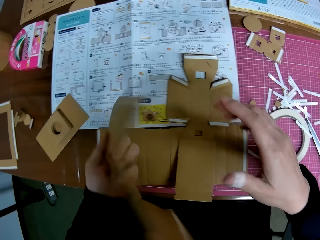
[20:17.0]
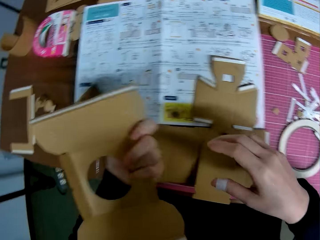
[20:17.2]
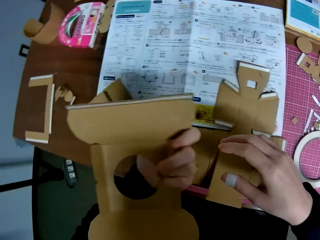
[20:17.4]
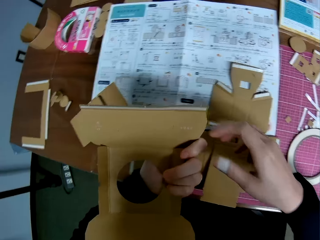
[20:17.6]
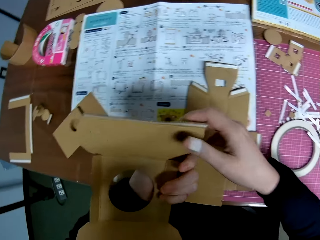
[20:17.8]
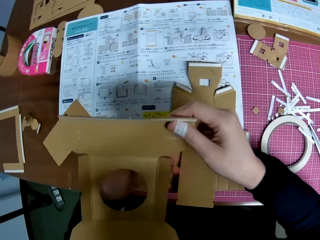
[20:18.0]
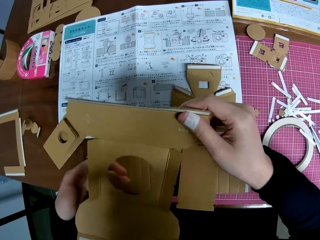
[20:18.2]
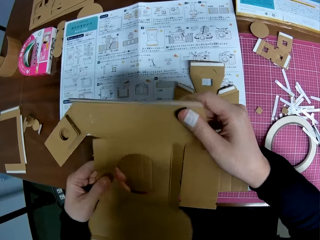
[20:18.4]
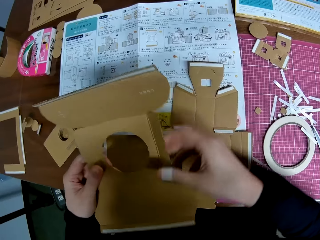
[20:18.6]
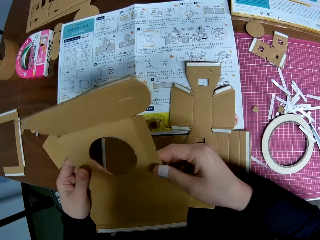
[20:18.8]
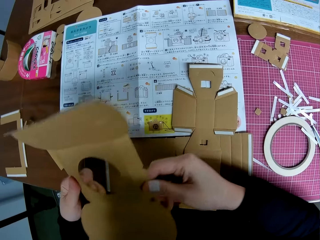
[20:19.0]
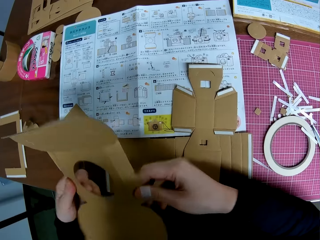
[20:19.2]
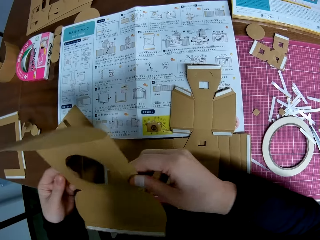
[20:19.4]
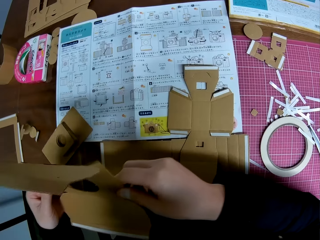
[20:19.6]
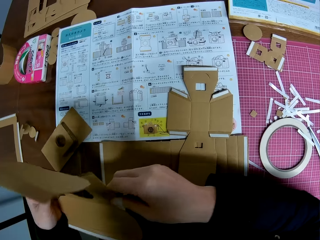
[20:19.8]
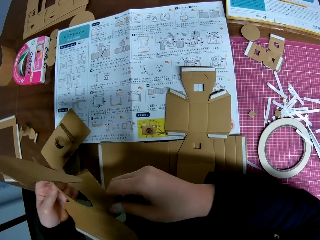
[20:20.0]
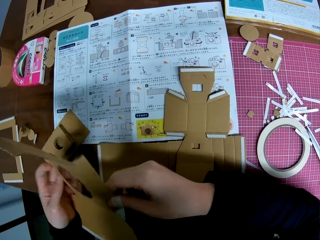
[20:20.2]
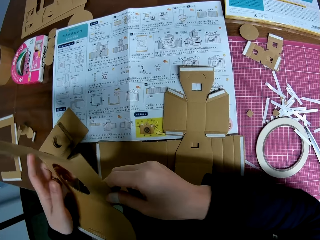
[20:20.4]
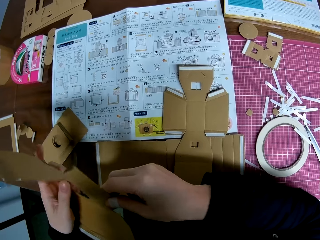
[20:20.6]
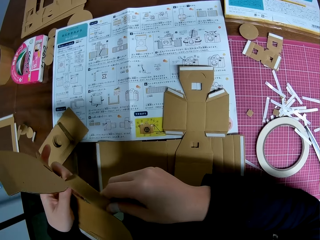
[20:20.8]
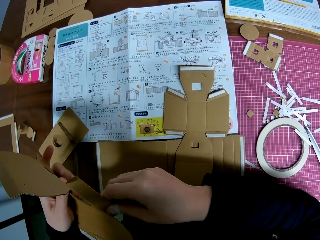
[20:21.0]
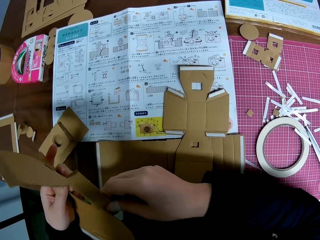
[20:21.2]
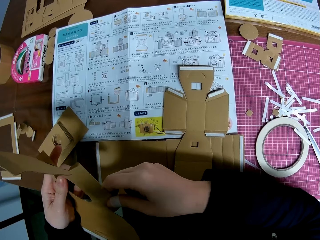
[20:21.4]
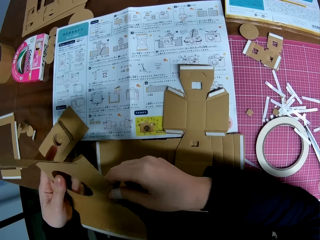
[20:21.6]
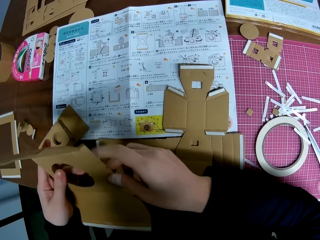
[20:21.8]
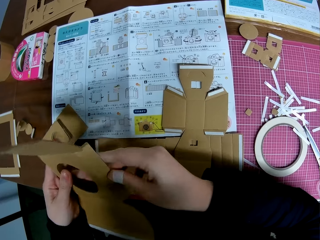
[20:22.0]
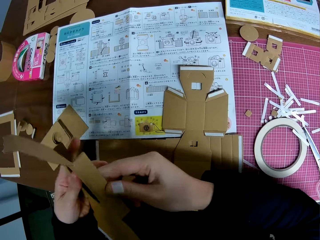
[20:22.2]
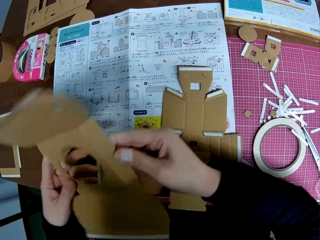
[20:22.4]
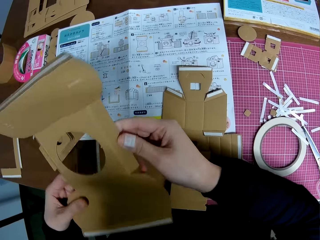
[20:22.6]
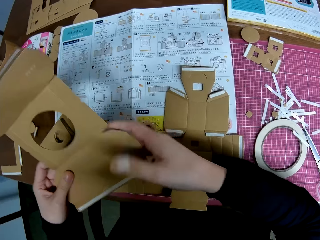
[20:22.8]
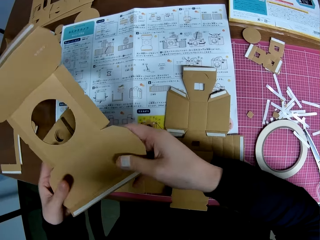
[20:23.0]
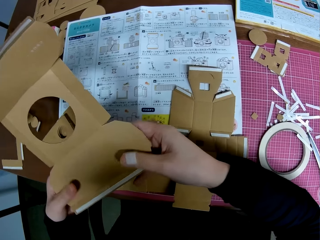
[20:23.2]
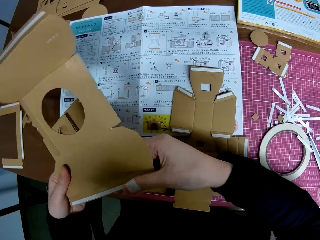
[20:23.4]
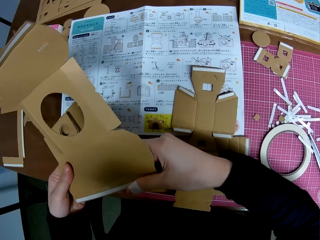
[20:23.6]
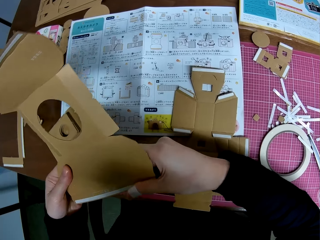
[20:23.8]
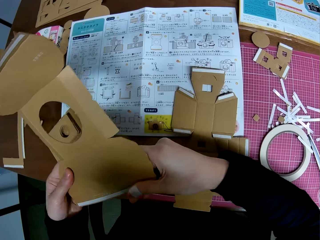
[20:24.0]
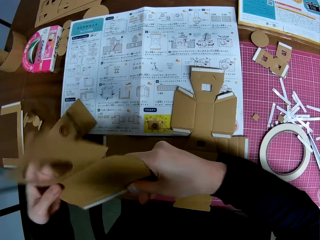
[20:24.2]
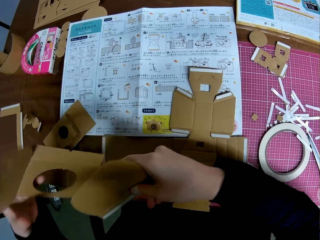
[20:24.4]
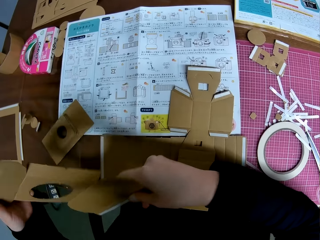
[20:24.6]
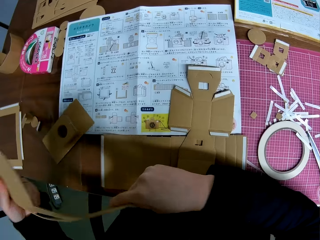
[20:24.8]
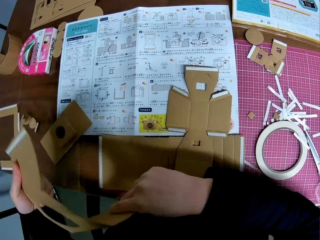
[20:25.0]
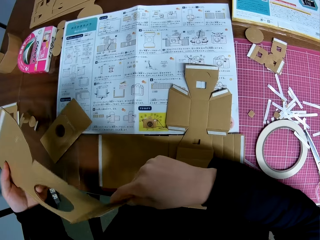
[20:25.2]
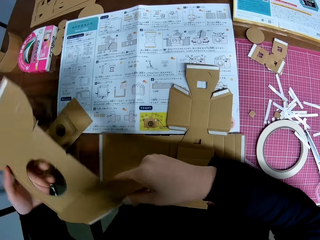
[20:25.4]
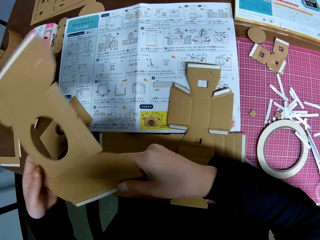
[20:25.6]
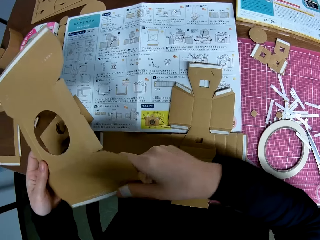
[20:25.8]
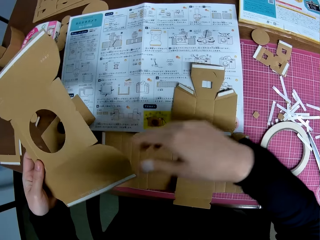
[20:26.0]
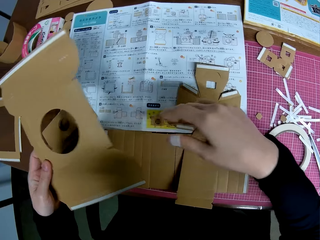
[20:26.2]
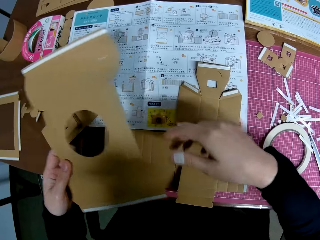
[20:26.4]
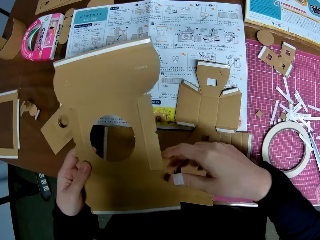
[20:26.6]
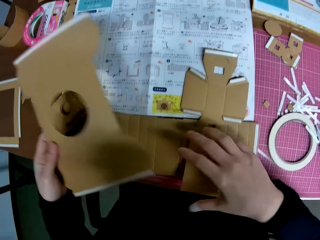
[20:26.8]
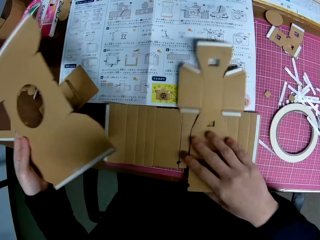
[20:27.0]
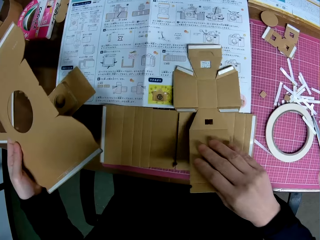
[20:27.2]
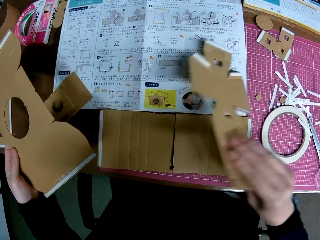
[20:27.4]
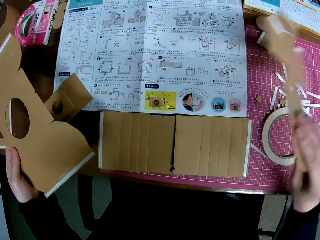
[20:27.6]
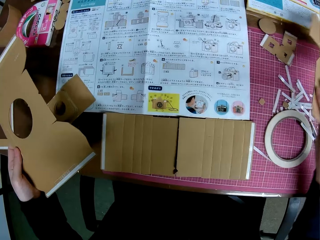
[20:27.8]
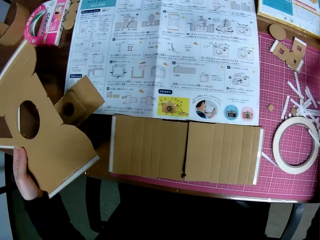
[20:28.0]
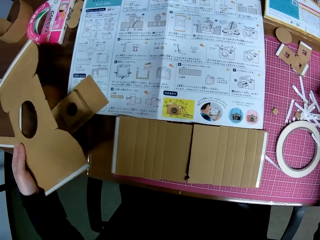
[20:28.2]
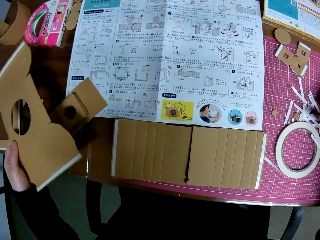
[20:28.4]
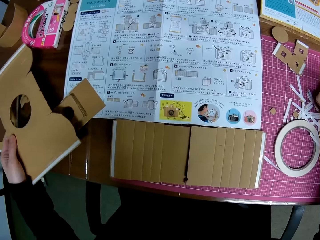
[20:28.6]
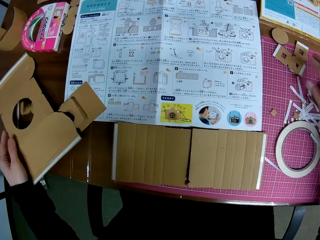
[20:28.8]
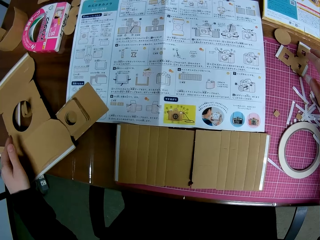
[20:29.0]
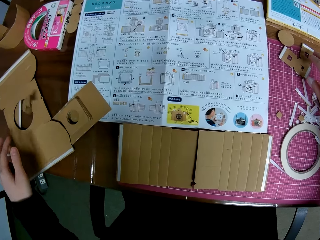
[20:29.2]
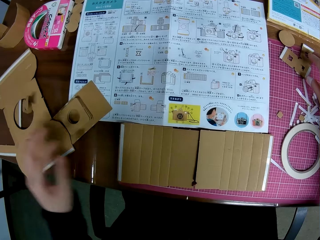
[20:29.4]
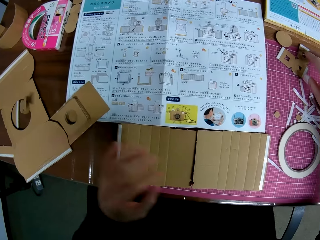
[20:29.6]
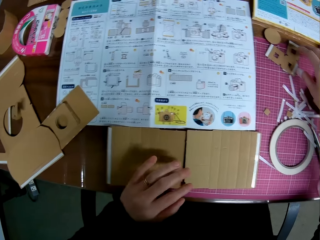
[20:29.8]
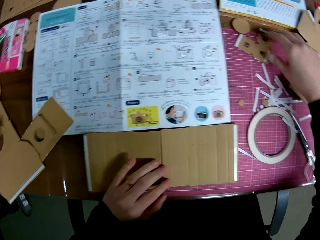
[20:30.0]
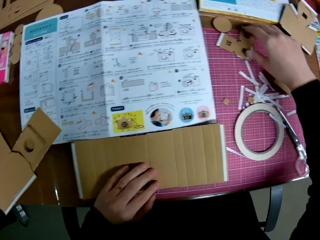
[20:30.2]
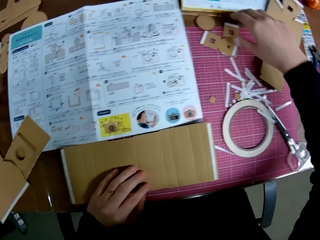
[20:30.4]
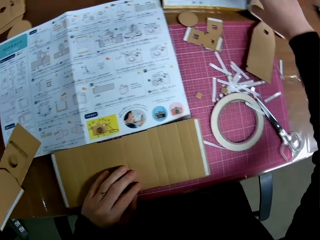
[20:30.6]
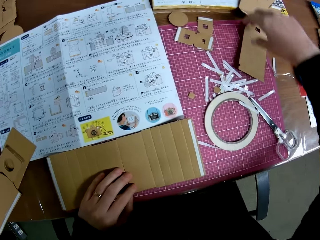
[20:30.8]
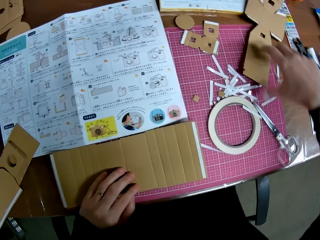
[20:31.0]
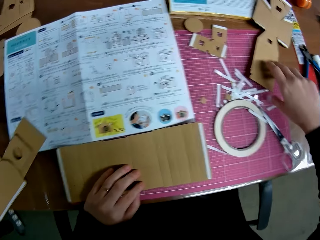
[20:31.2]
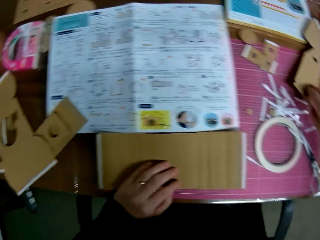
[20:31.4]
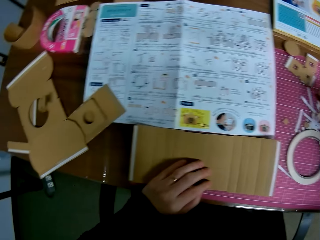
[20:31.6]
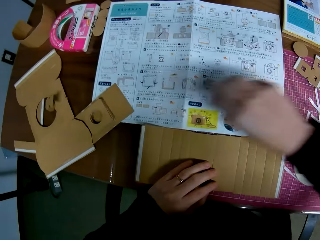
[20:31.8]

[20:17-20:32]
The camera wearer flips the lens cover model or paperboard. She adjusts the lens cover model with her hands. She folds the paperboard. She picks up the body model on the cutting mat with her right hand. She drops the body model in her right hand on the table. She drops the lens cover model in her left hand on the table. She hovers her right hand over the pieces on the cutting mat.

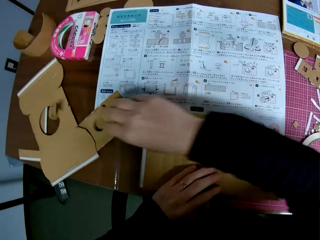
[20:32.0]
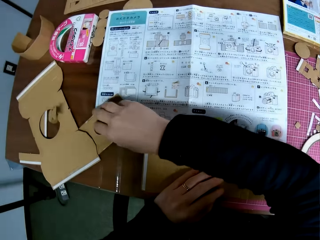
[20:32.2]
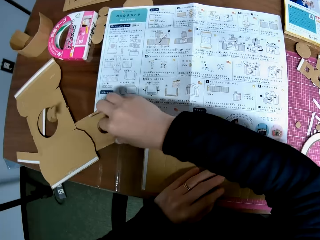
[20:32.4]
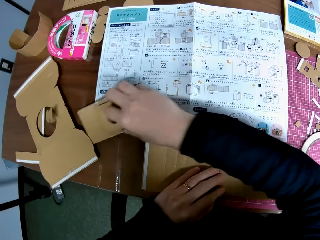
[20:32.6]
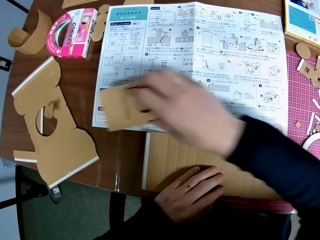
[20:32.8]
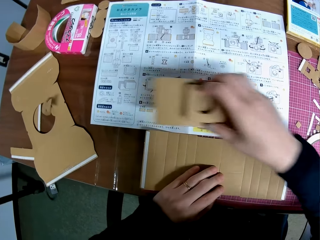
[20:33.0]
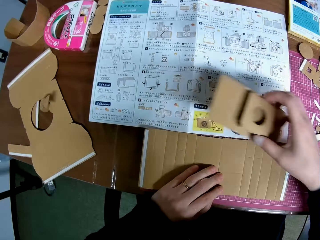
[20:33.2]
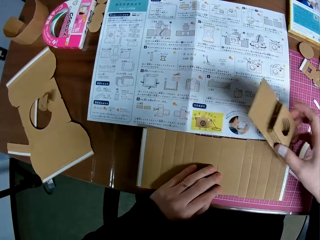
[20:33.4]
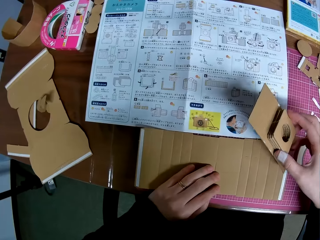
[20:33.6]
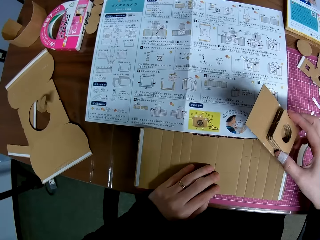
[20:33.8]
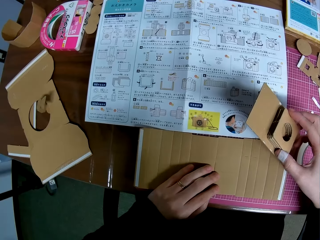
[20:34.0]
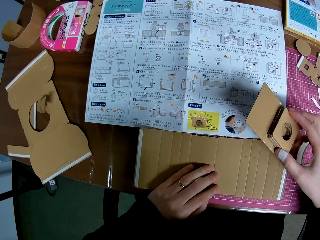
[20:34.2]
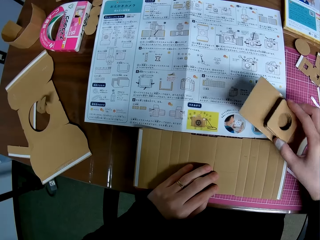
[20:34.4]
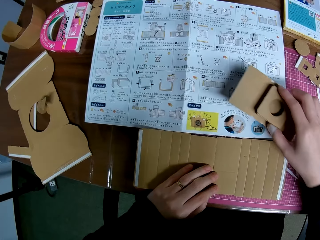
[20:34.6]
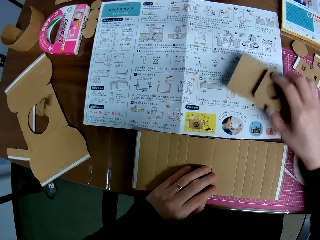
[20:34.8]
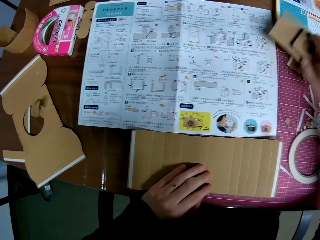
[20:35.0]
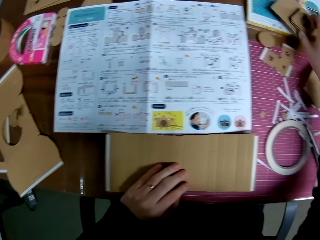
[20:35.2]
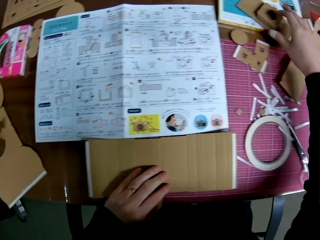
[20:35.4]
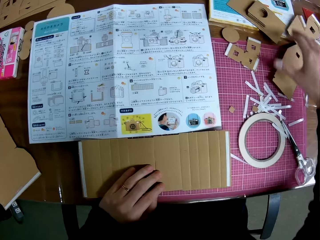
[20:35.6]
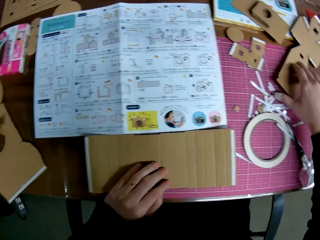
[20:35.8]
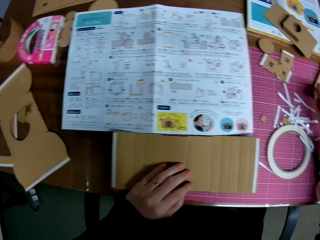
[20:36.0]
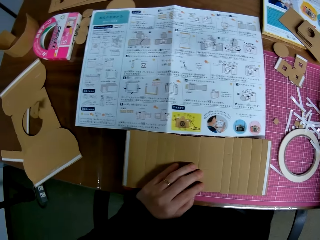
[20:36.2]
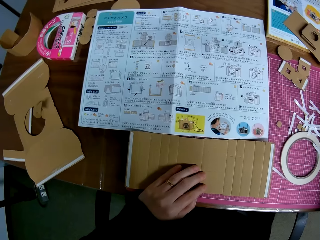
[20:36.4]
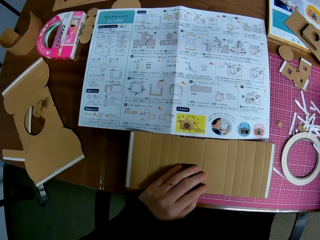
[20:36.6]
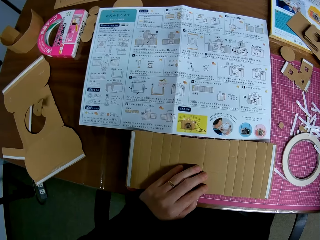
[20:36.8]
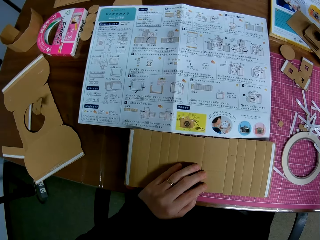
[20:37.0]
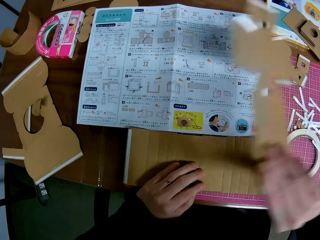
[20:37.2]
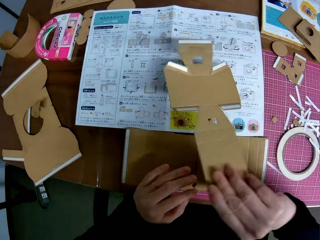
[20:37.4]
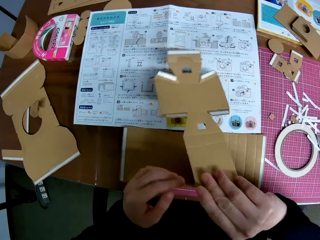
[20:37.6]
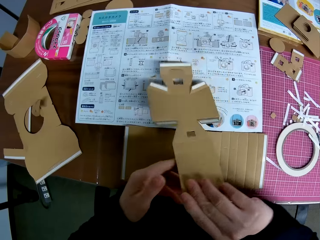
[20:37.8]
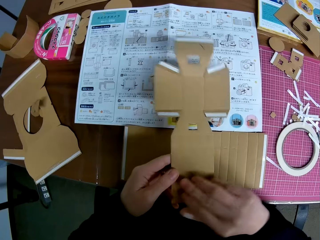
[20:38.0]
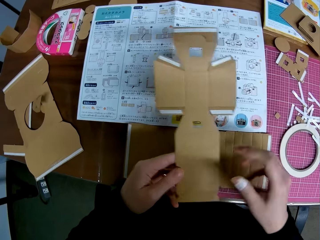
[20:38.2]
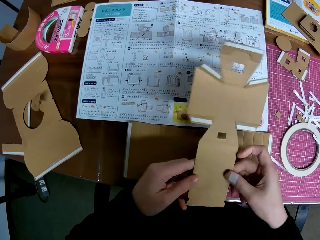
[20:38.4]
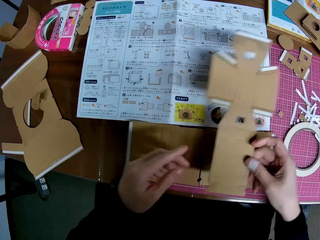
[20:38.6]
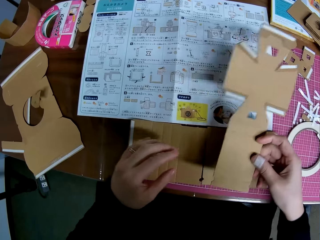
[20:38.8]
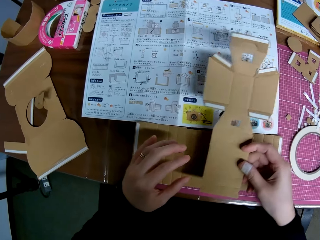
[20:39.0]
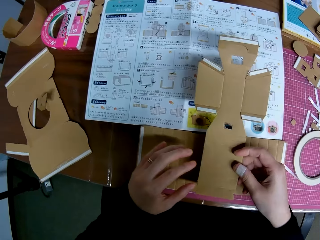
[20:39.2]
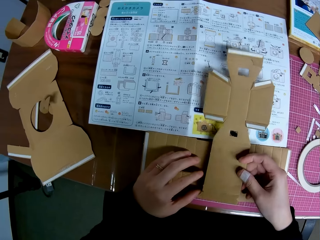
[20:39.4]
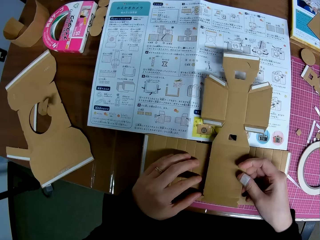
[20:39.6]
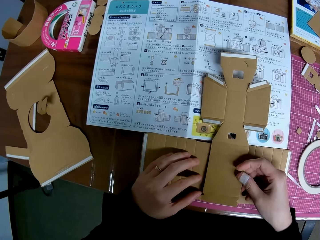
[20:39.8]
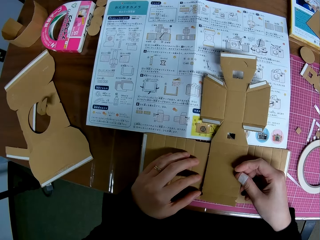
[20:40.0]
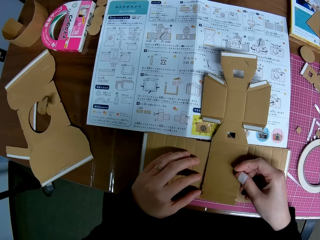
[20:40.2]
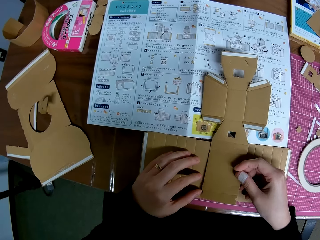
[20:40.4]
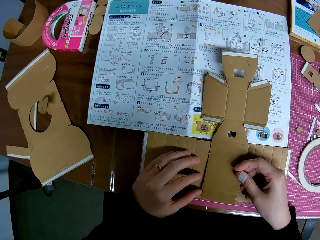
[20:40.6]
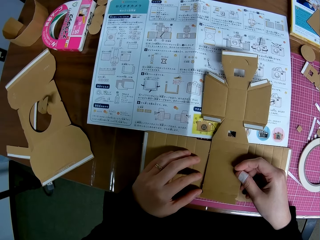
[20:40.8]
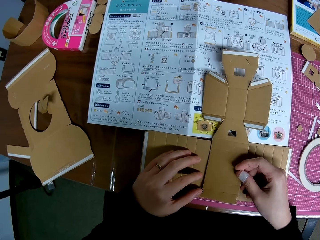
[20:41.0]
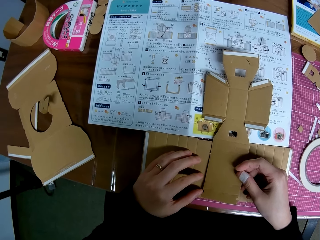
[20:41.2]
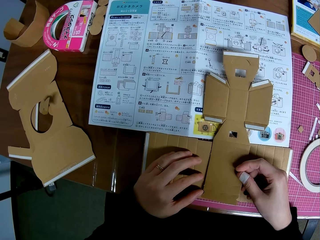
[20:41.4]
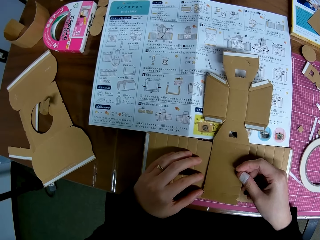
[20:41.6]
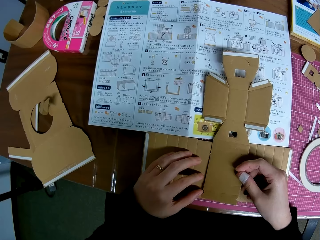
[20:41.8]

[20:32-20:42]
The camera wearer picks up the lens model or paperboard on the cutting mat with her right hand. She reads the paper. She puts the lens model in her right hand on the textbook on the cutting mat. She picks up the body model on the cutting mat with her right hand. She lowers the body model in her right hand on the pieces on the cutting mat. She assembles the paperboard.
